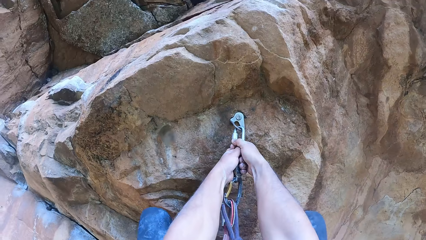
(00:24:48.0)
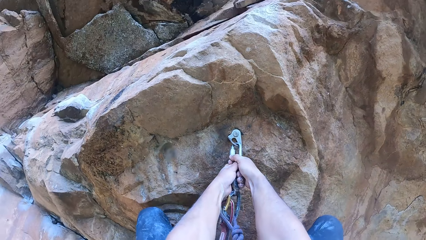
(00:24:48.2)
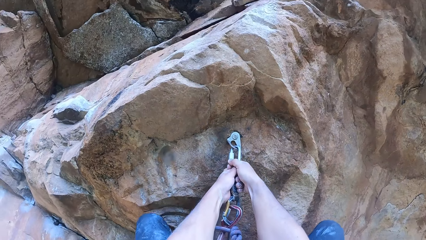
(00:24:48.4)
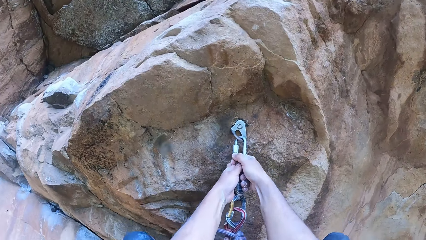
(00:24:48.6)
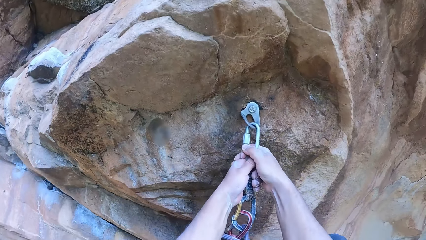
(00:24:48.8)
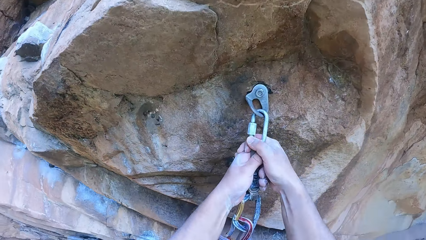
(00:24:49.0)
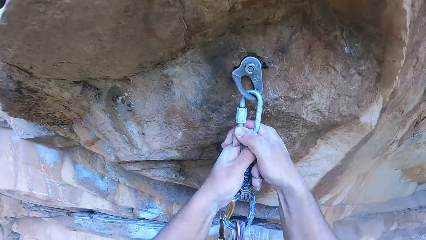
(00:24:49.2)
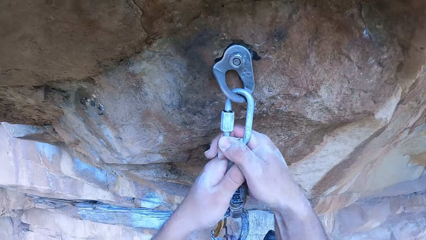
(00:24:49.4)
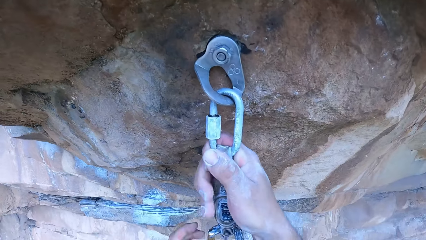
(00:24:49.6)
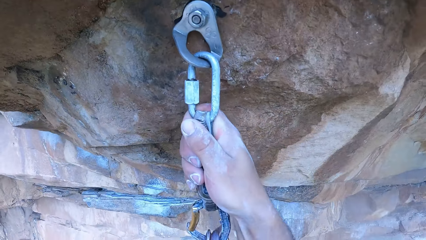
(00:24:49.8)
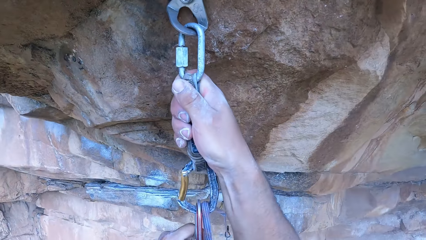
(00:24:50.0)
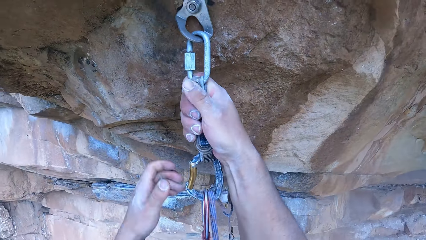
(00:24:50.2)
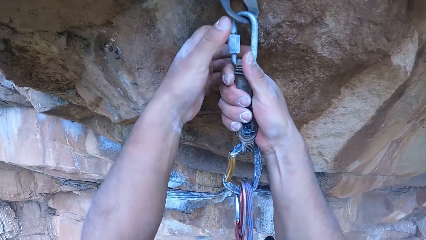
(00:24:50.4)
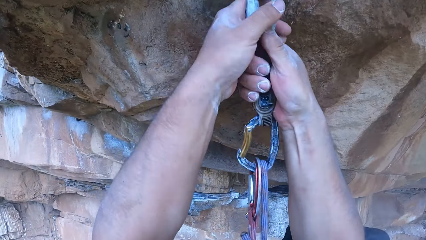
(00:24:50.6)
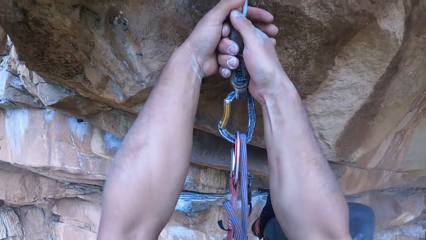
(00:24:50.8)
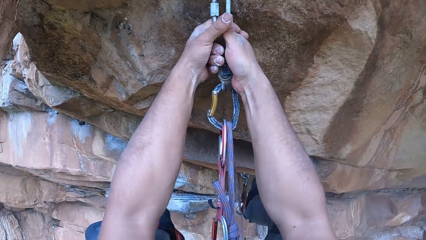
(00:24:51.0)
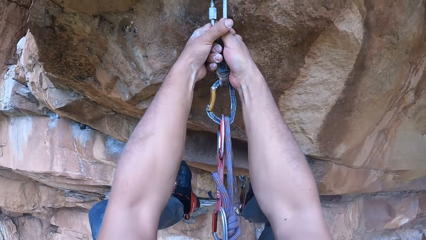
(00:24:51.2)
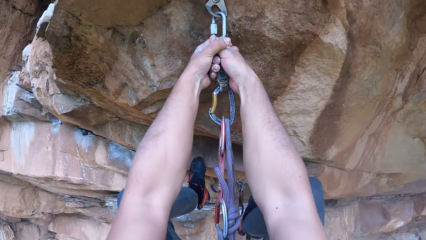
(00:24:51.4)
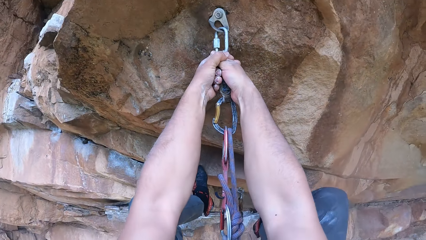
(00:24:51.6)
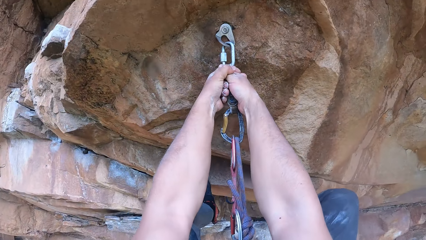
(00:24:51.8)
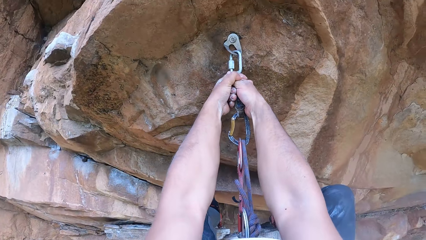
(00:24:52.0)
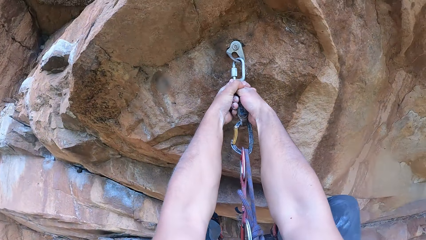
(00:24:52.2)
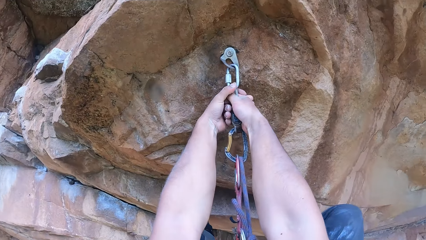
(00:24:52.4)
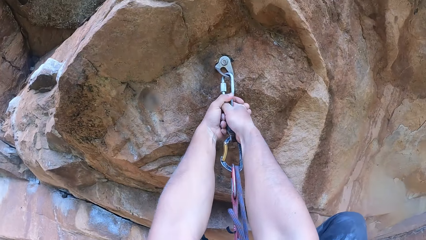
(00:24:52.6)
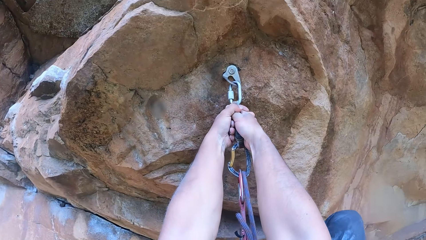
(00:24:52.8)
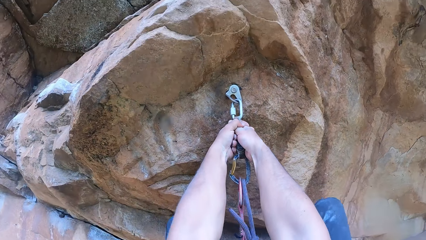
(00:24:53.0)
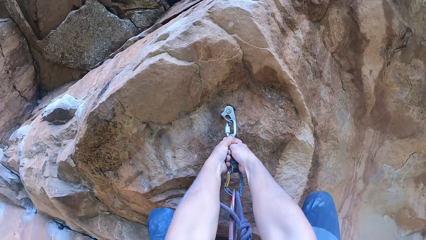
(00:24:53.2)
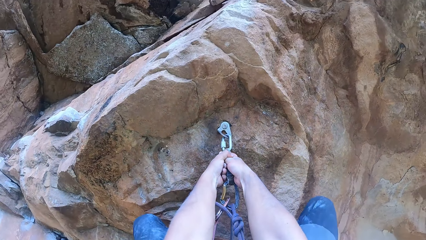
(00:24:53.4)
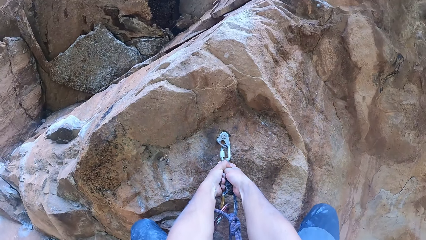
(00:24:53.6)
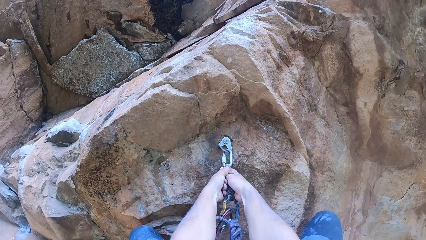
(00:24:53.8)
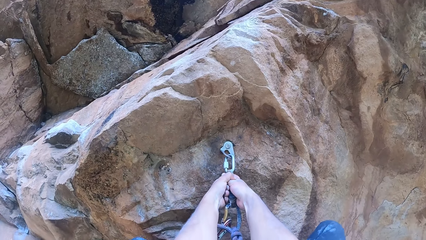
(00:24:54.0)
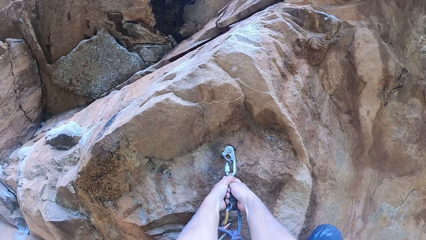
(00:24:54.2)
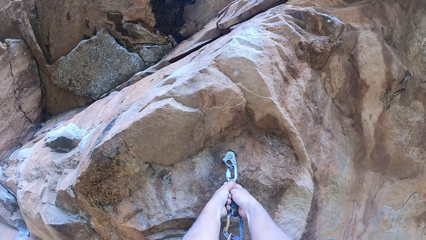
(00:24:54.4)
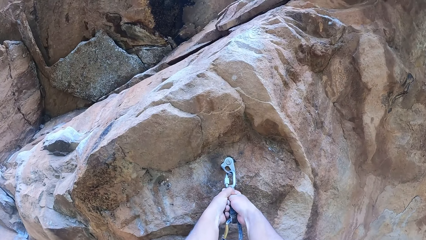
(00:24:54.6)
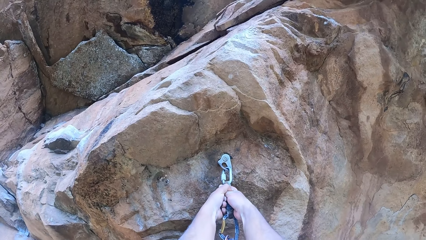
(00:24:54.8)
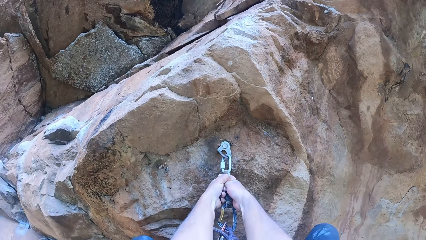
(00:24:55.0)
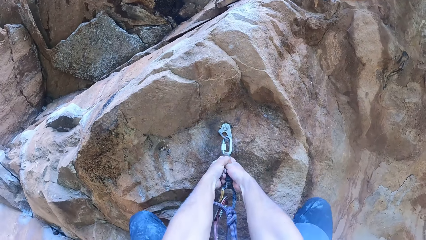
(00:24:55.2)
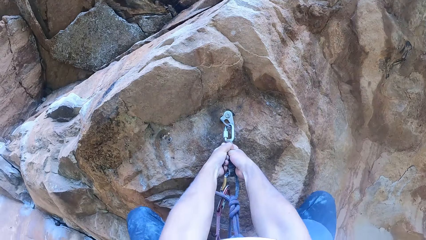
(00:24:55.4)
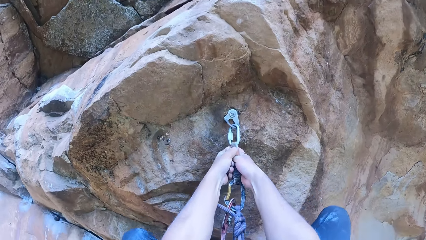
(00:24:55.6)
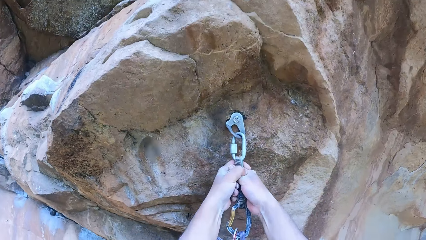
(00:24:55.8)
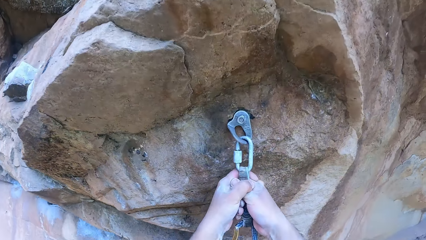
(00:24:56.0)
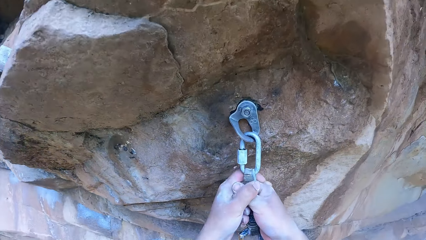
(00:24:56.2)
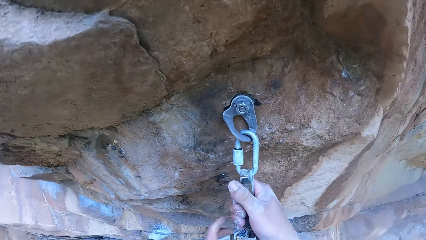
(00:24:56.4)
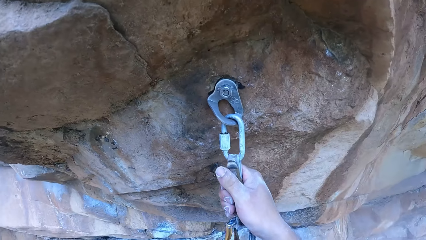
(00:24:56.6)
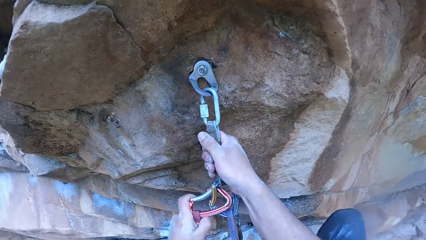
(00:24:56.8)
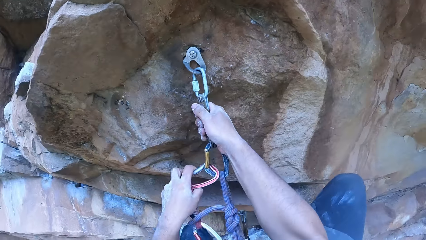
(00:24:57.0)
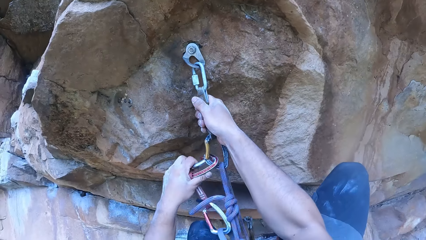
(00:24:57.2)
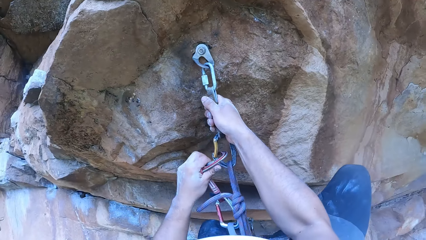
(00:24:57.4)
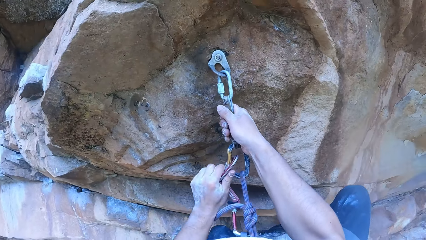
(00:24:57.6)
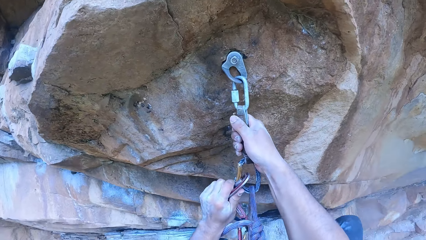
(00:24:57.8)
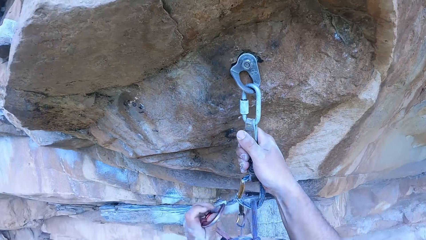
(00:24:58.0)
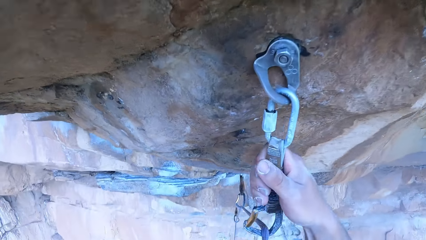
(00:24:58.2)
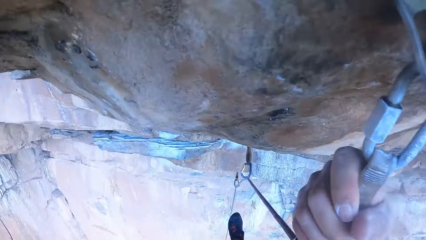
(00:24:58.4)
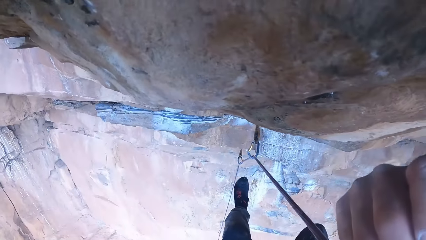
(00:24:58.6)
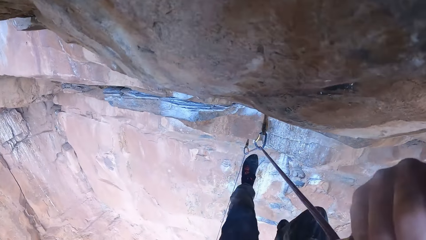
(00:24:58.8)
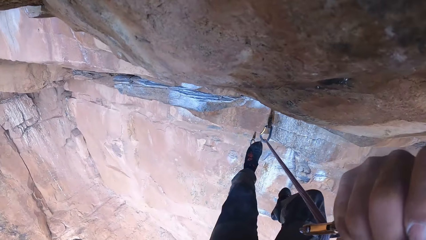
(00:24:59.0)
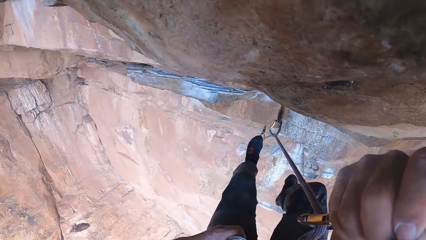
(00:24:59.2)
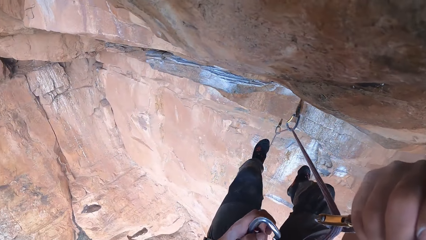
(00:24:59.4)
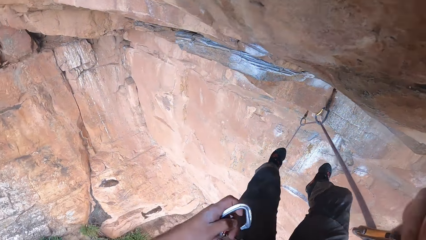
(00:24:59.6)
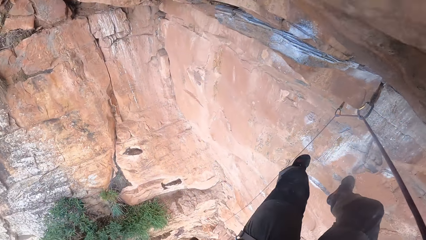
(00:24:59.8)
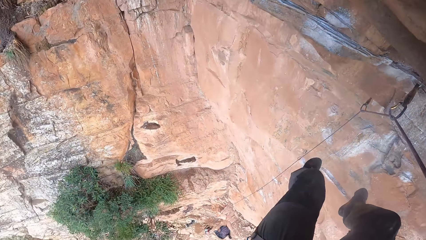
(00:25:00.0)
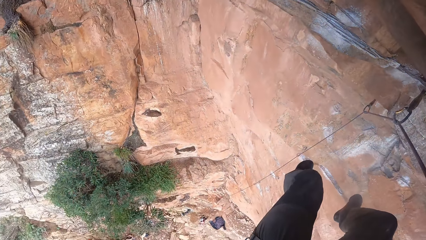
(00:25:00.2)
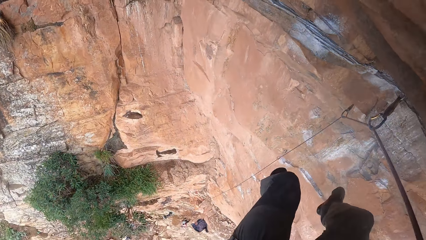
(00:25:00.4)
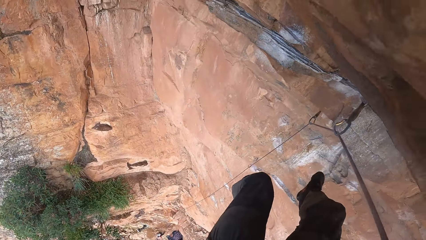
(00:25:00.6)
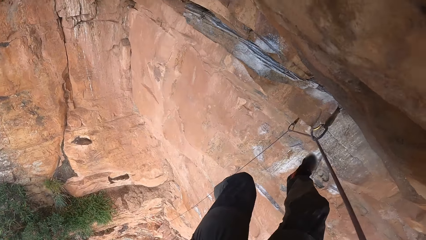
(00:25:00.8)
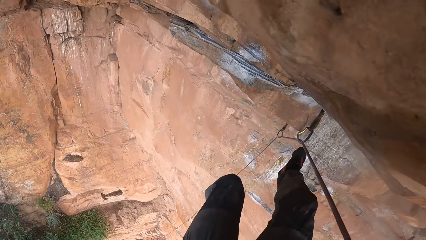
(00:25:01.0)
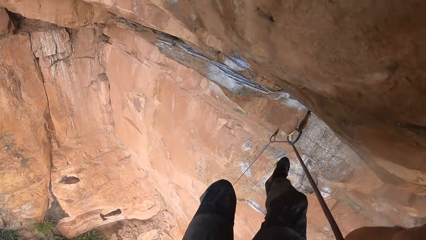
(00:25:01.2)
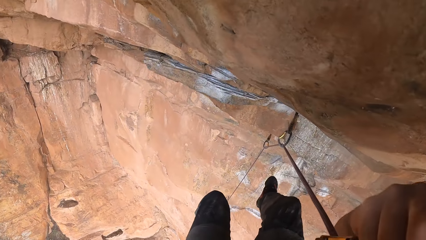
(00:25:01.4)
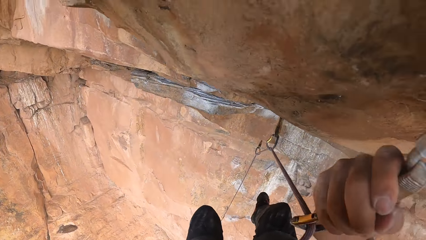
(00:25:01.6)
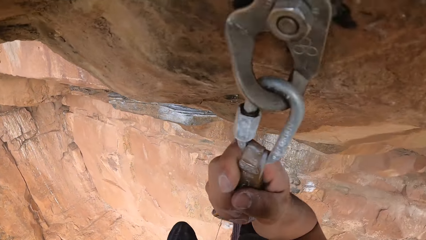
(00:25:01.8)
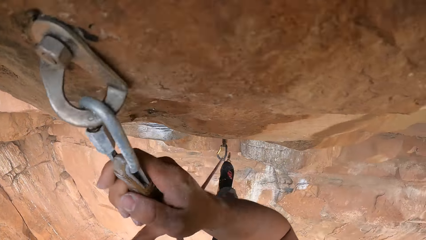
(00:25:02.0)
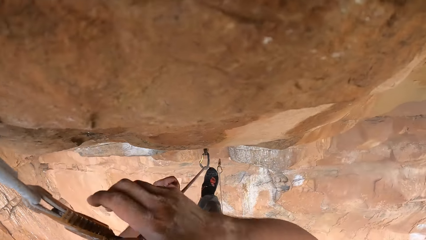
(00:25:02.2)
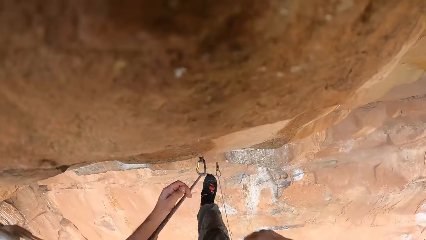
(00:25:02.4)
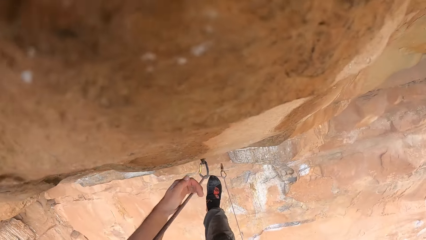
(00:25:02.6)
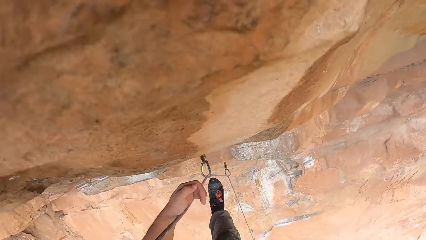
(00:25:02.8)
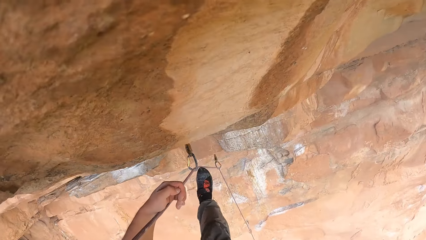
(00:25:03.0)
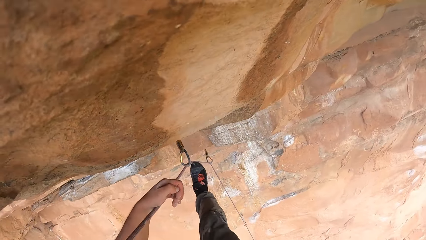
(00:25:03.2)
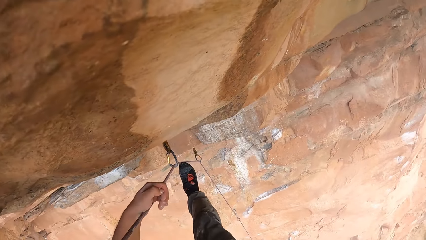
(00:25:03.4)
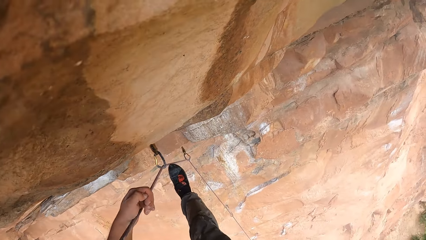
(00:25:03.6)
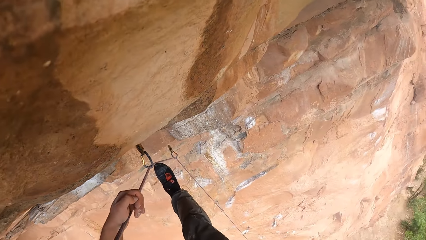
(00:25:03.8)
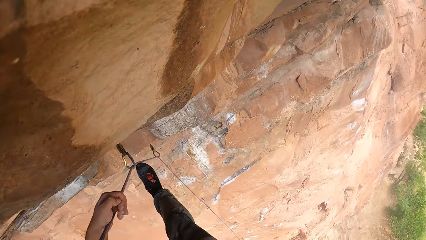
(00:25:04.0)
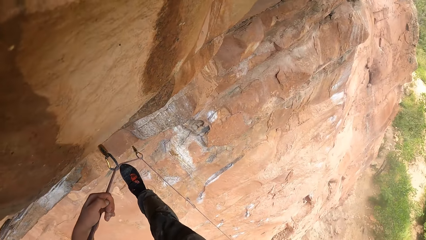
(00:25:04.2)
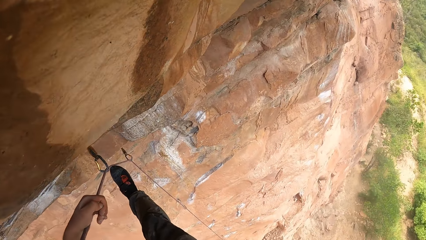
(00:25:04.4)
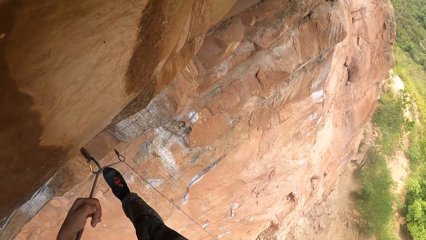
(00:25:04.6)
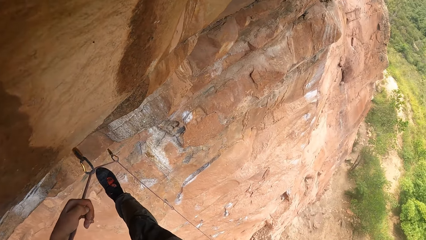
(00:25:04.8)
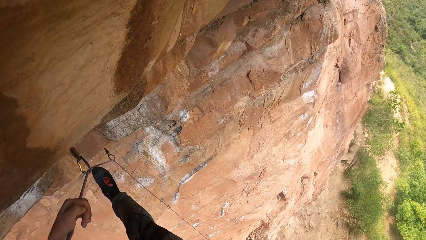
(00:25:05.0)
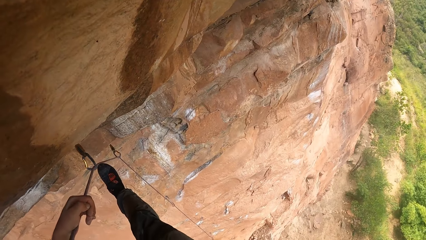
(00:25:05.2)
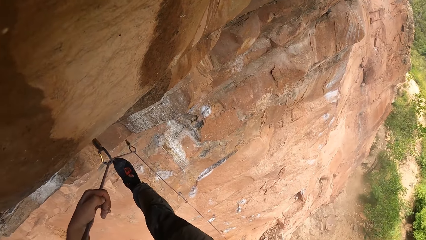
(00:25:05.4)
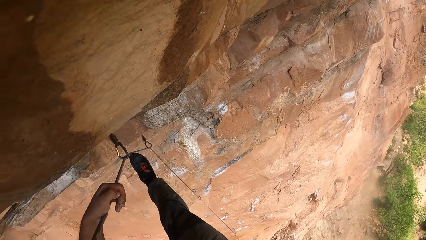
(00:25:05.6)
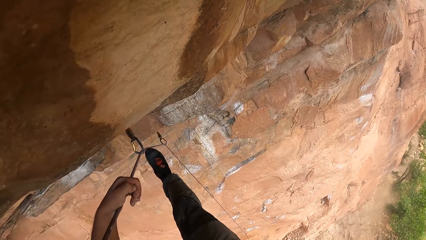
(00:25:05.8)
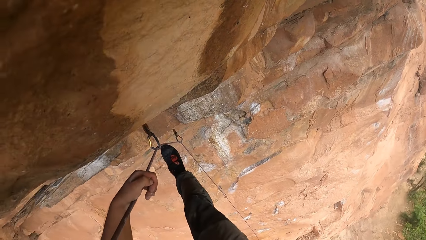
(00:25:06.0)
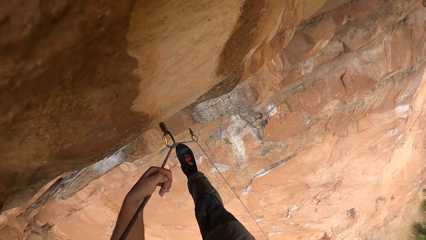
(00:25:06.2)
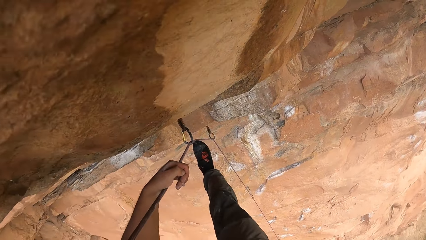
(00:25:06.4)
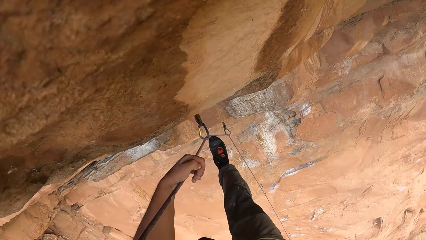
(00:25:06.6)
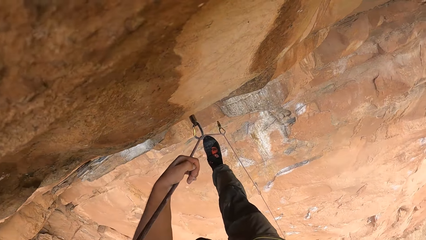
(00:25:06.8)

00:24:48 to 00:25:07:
The camera wearer climbs up the rock. They hold the rope.
